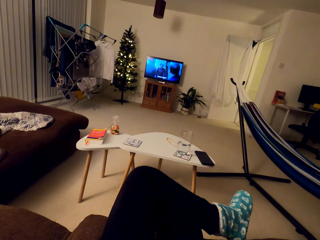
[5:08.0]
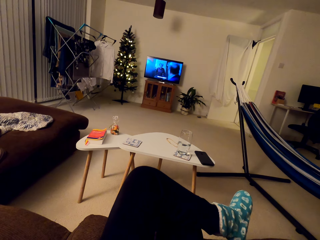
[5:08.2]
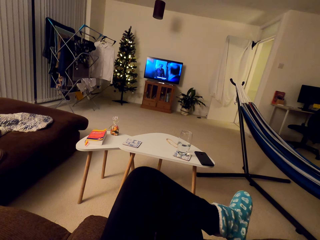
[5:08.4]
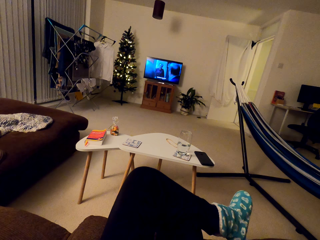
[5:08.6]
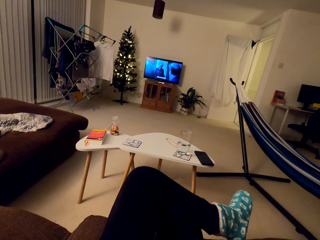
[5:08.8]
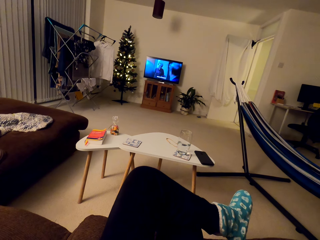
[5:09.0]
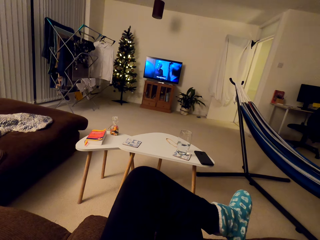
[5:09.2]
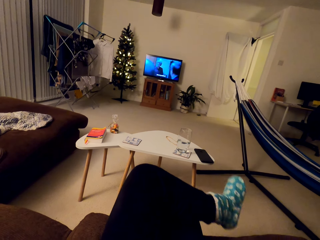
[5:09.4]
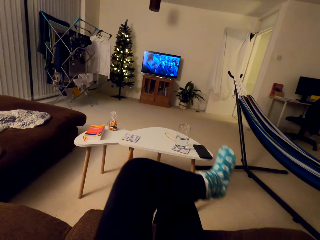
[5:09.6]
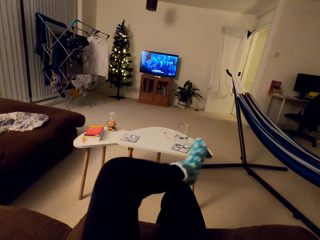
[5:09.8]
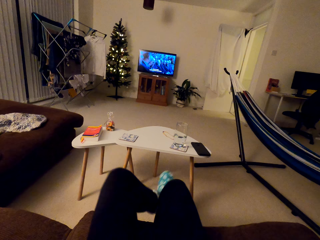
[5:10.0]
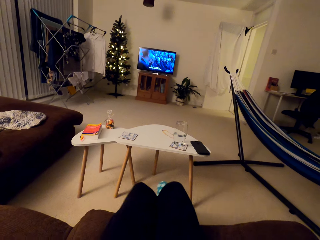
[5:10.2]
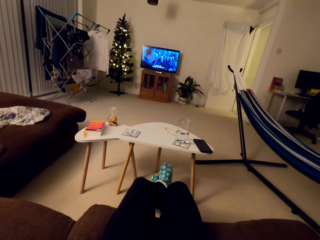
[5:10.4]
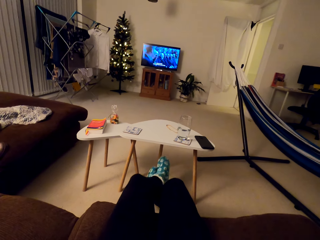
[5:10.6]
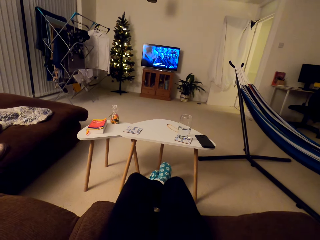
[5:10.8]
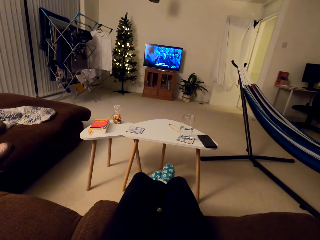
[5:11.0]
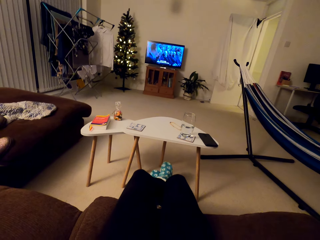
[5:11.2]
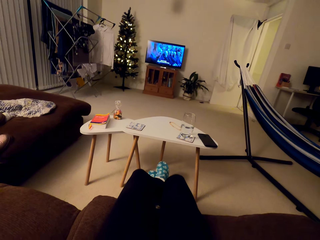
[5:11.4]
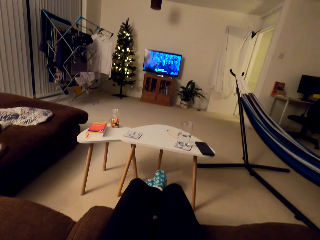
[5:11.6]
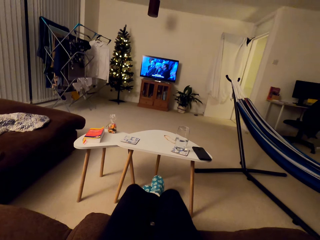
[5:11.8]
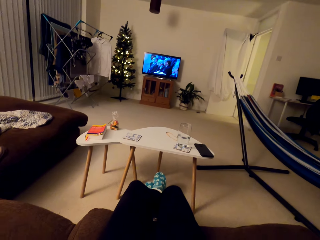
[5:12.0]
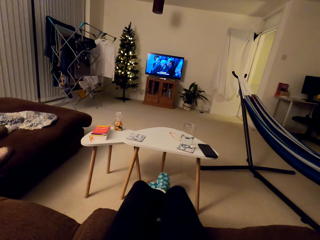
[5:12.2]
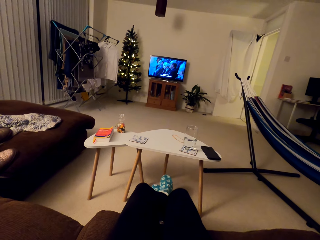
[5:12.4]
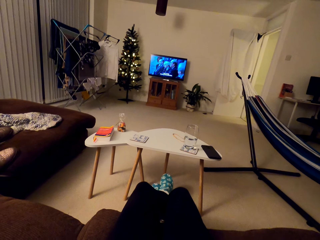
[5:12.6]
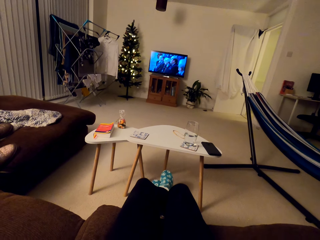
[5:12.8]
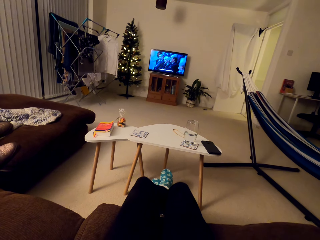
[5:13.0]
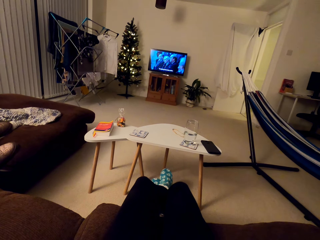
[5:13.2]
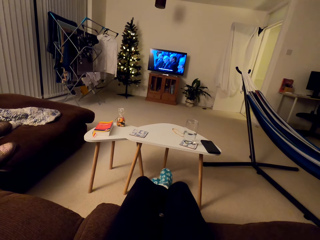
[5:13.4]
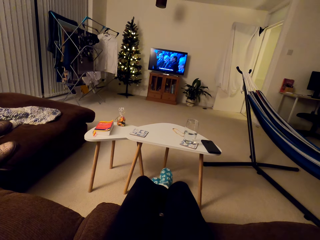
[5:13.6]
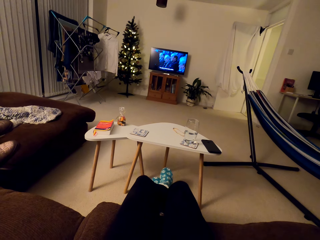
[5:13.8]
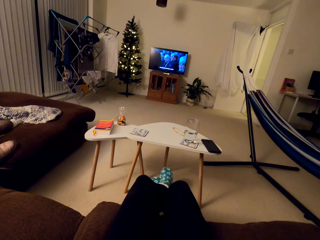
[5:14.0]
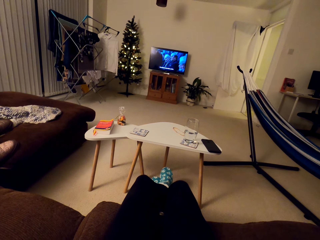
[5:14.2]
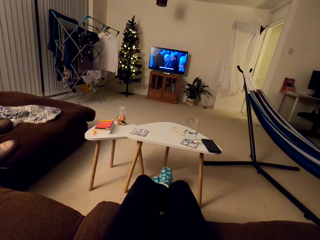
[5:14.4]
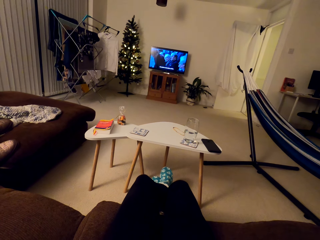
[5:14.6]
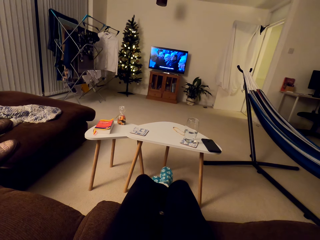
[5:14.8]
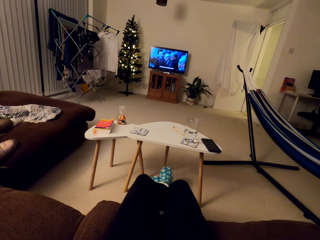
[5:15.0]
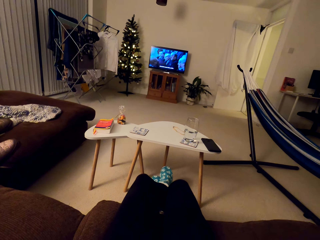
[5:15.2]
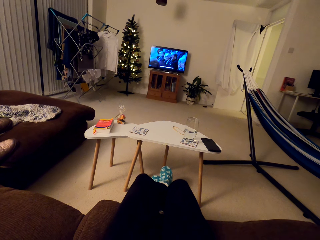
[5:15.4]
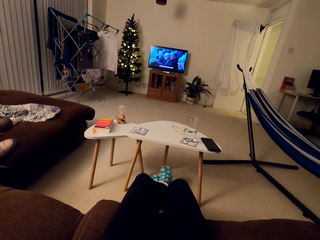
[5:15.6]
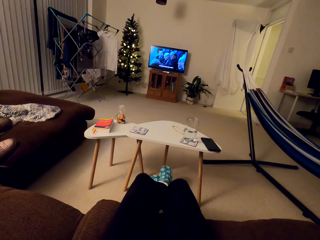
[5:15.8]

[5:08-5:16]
The camera wearer moves their left foot. They stretch both legs, place their left leg on the right, and watch TV.

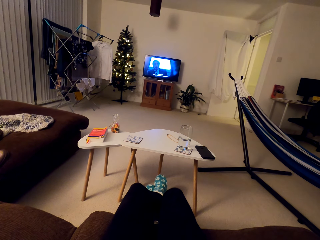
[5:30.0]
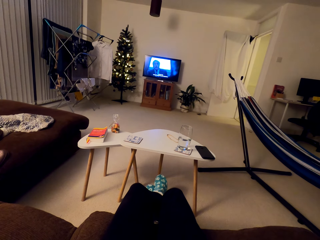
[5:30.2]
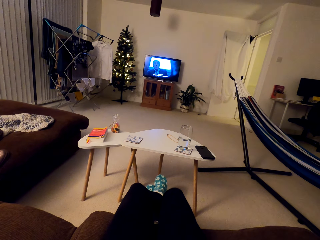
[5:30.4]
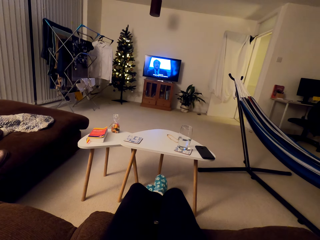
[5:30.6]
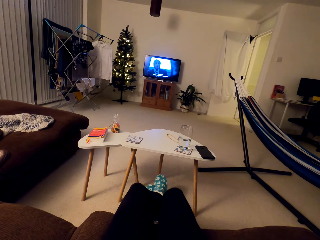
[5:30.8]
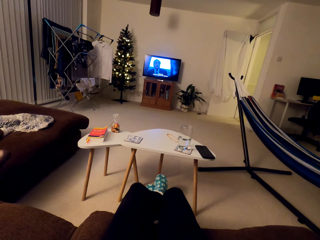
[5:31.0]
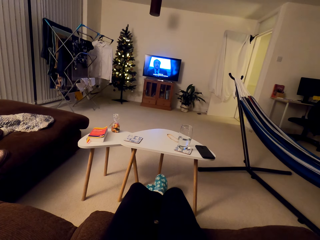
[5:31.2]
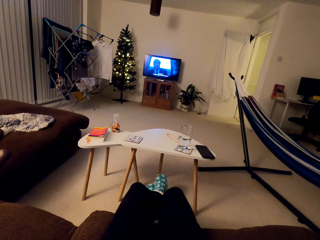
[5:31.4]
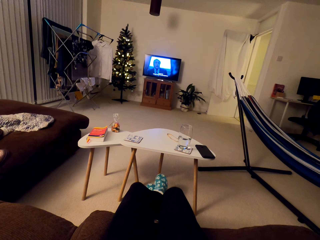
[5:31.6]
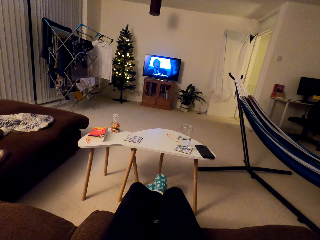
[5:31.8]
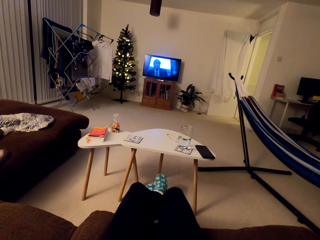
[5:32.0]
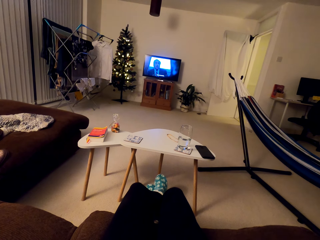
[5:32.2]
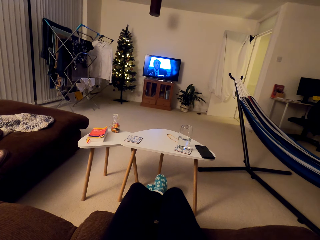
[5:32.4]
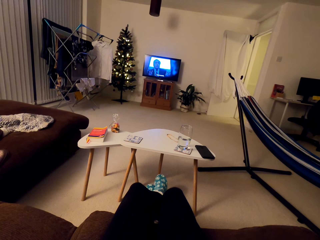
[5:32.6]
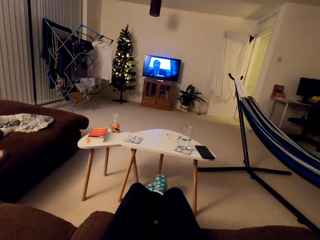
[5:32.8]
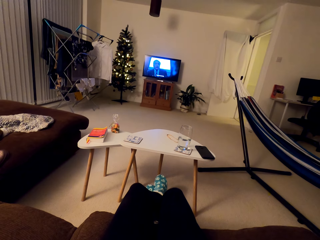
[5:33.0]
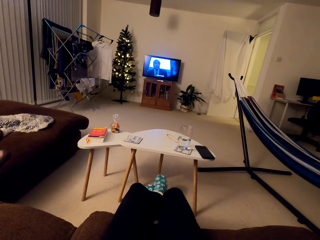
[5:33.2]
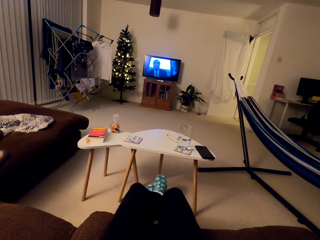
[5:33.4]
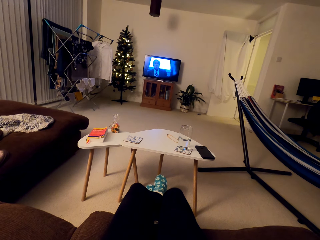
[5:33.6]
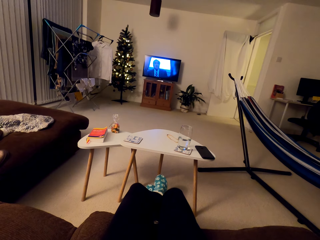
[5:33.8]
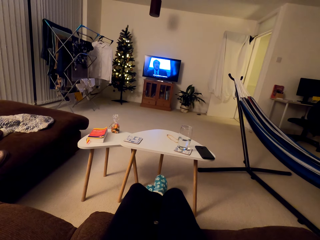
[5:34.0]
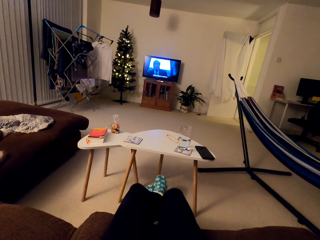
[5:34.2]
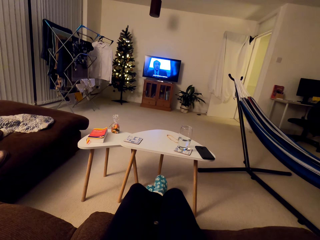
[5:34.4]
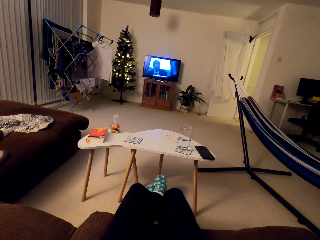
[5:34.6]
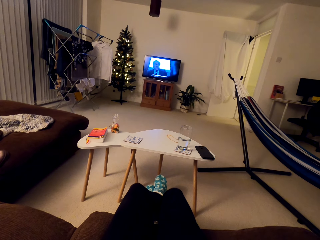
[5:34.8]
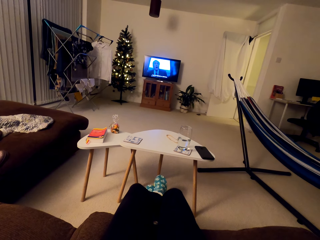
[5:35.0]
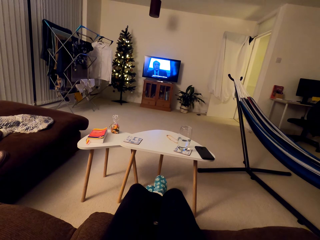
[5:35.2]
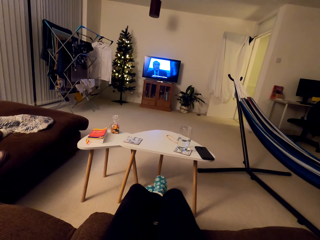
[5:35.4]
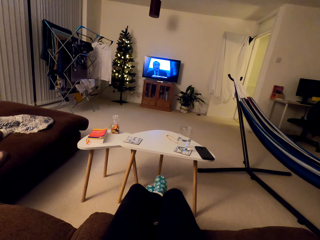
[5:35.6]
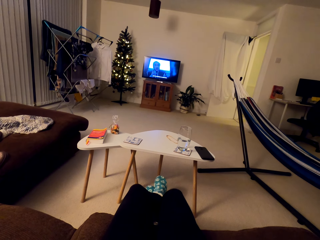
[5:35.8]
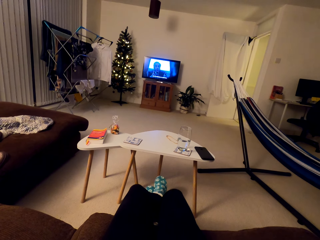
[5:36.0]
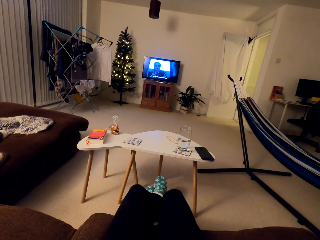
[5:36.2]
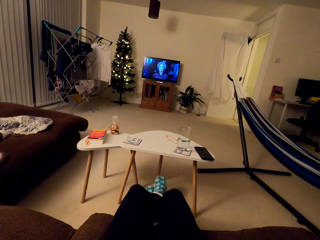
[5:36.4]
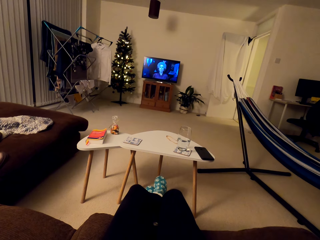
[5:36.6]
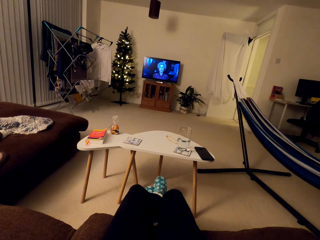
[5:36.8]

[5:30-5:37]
The camera wearer watches the television.

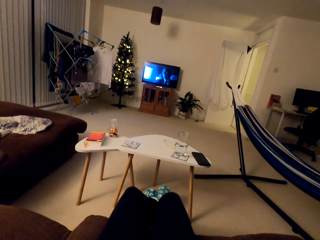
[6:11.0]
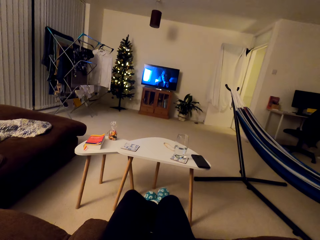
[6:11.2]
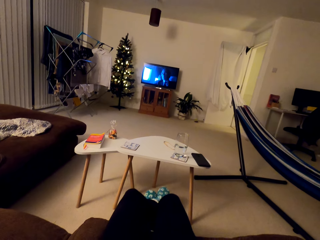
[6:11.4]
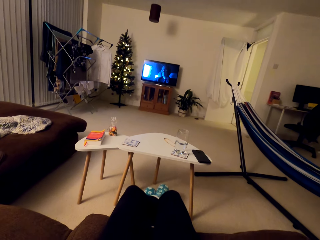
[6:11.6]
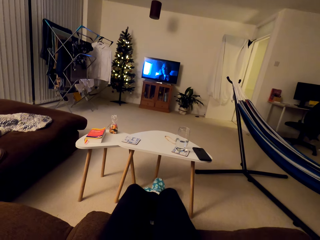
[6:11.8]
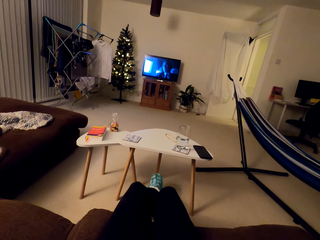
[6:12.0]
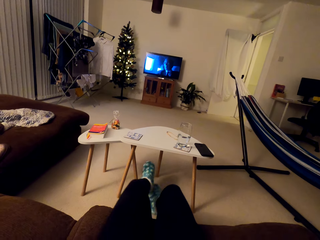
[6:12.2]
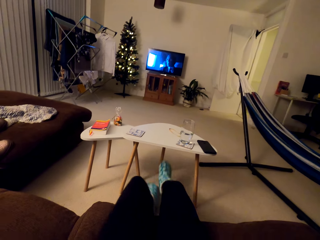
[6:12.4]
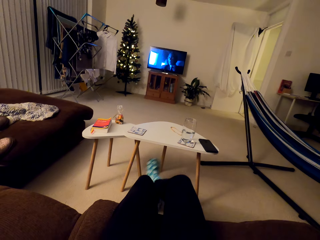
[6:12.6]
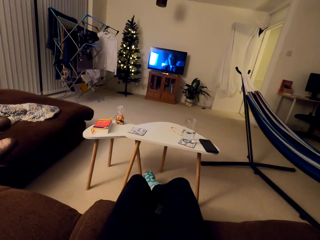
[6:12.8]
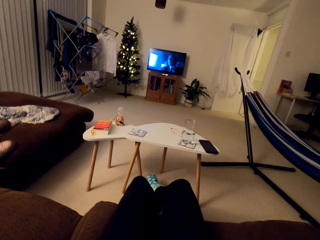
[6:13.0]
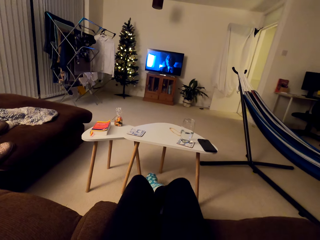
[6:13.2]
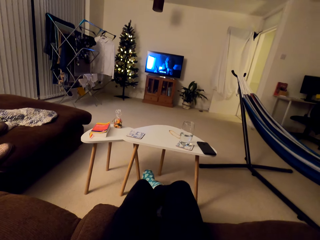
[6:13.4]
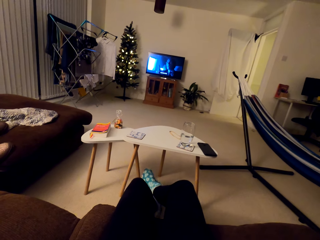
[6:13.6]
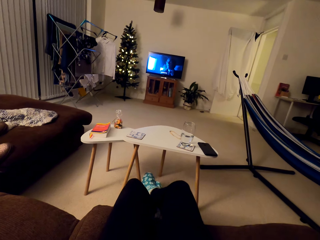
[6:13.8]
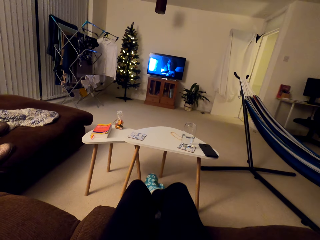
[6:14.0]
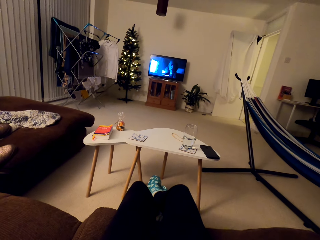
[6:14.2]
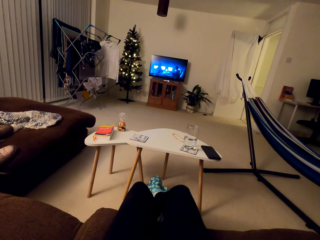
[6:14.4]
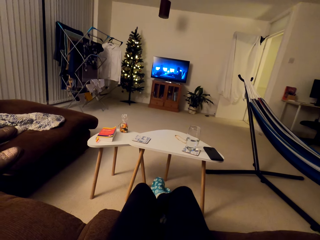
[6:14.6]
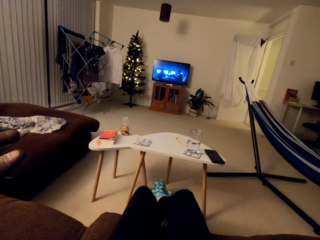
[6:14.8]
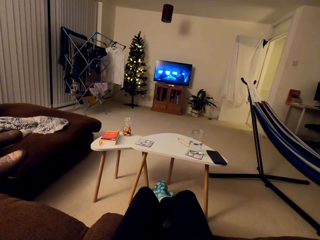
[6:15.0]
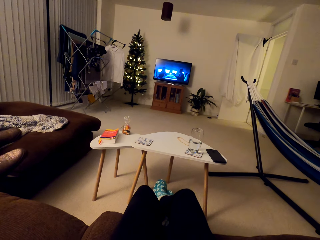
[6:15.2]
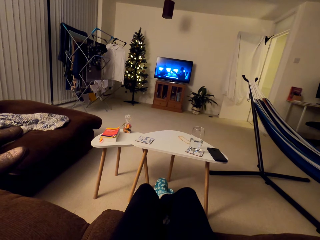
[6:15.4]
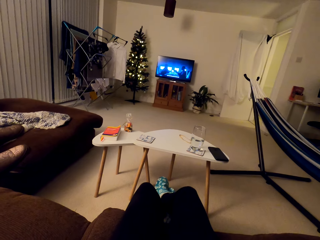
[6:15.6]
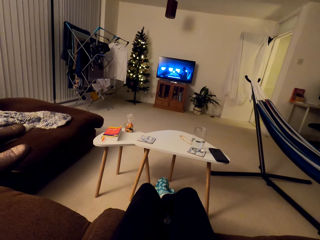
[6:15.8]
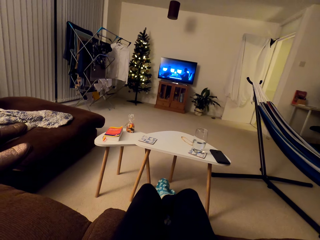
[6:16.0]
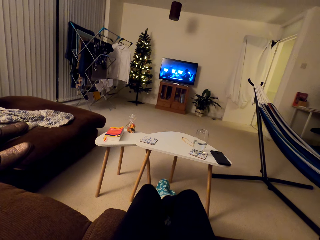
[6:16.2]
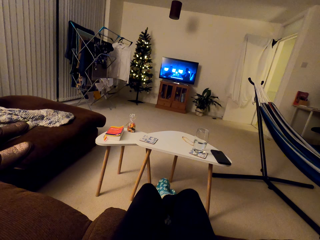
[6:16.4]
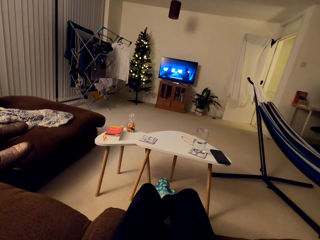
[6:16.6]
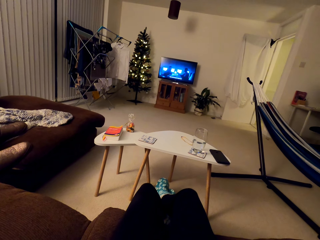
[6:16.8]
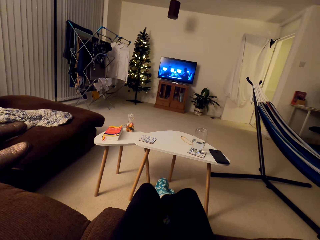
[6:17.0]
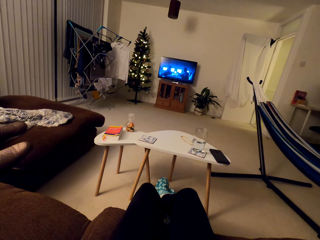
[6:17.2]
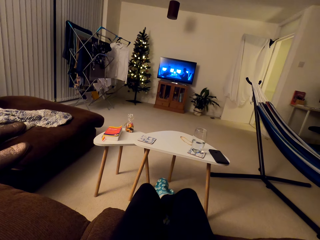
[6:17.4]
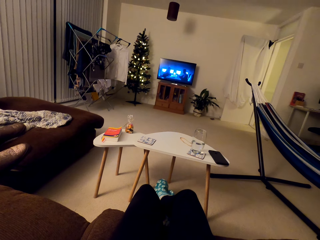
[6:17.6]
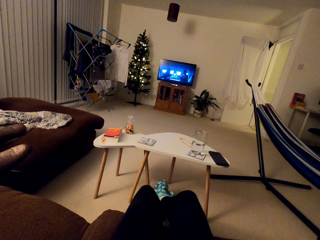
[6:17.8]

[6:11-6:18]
The camera wearer watches TV and speaks to a person.
